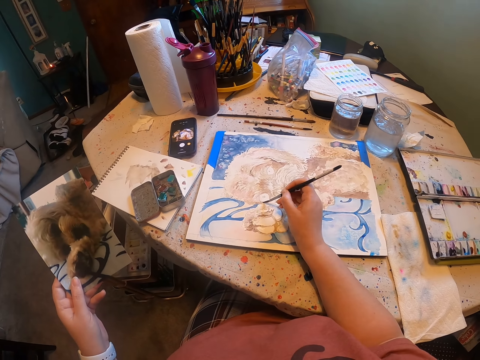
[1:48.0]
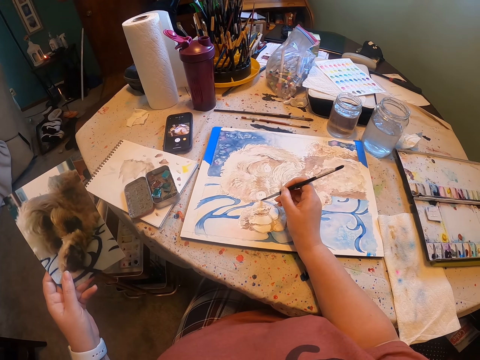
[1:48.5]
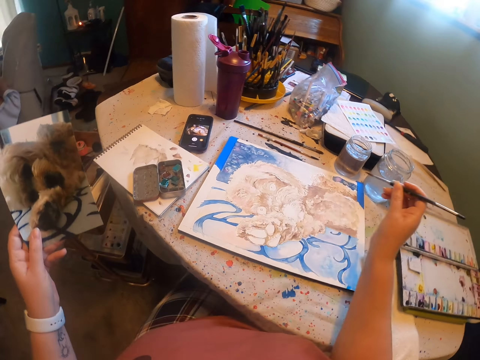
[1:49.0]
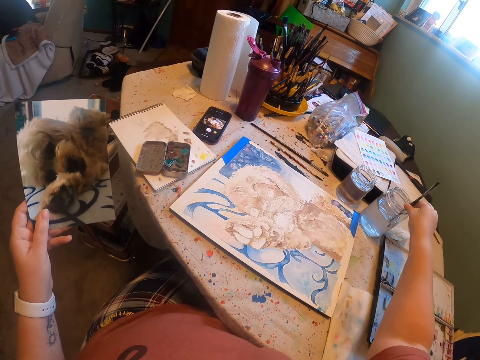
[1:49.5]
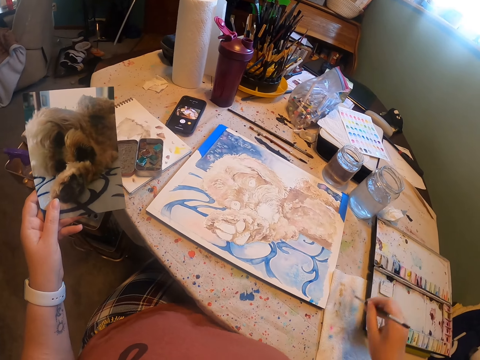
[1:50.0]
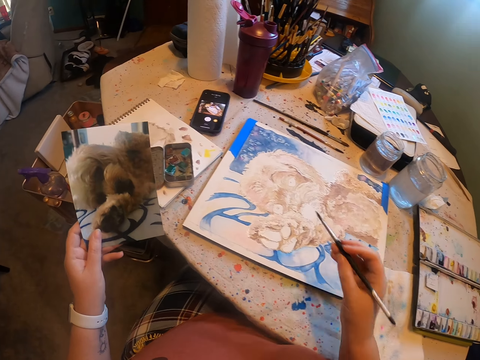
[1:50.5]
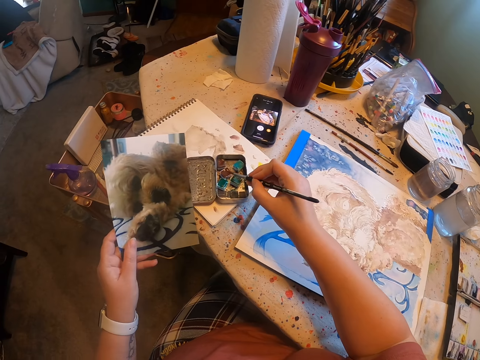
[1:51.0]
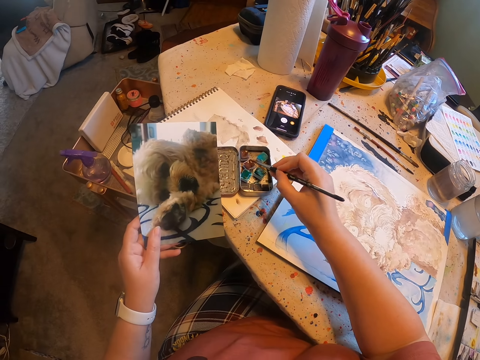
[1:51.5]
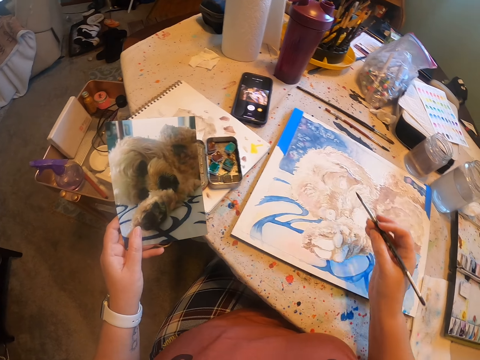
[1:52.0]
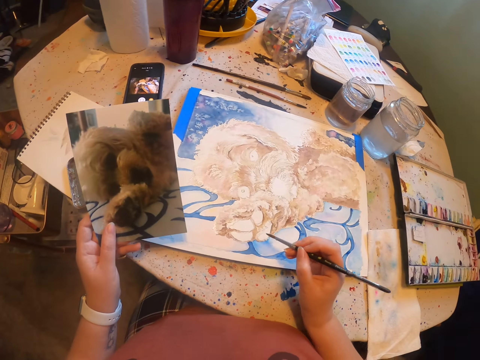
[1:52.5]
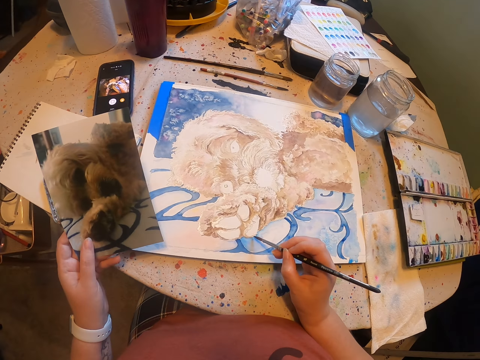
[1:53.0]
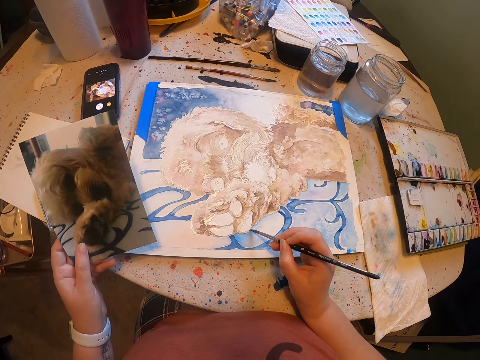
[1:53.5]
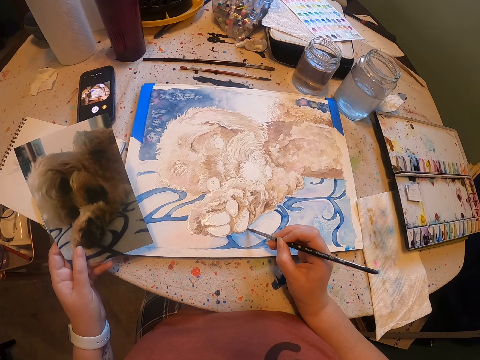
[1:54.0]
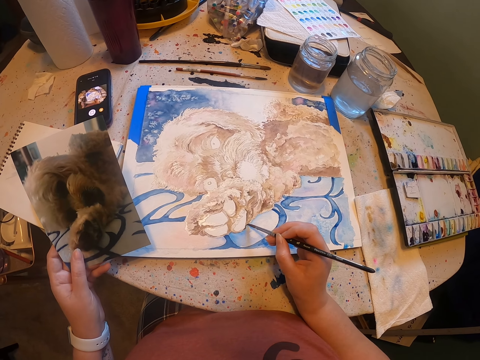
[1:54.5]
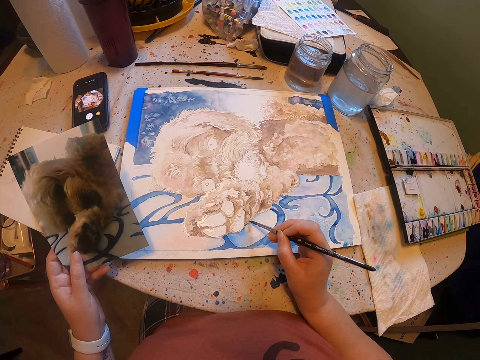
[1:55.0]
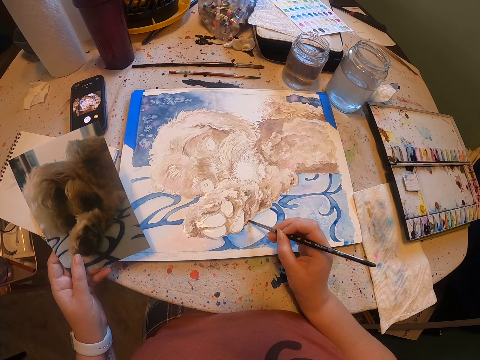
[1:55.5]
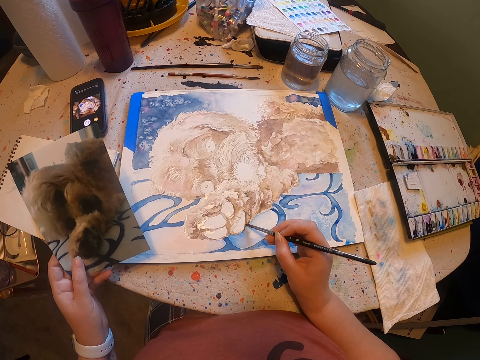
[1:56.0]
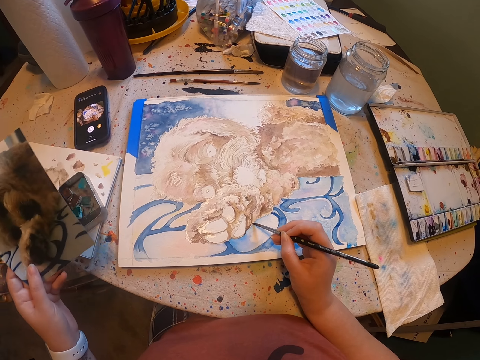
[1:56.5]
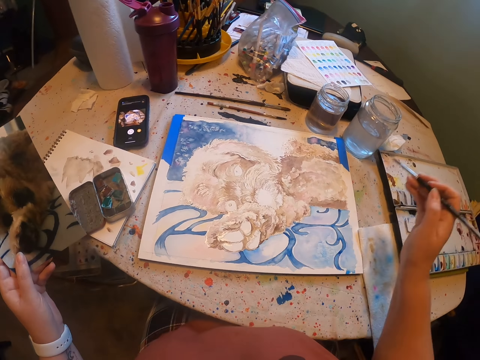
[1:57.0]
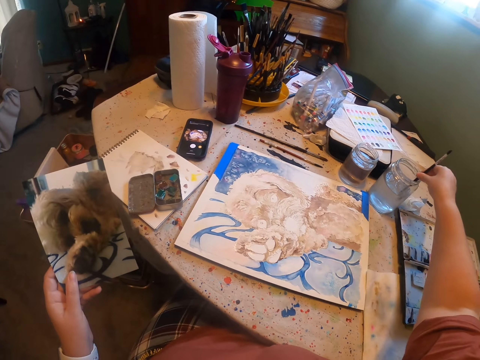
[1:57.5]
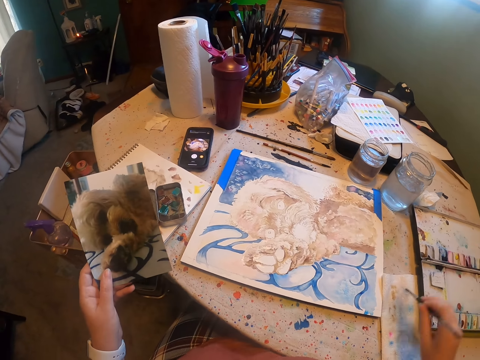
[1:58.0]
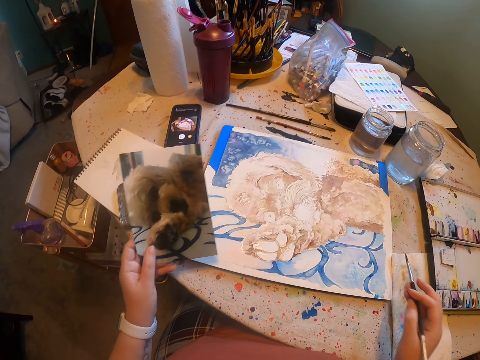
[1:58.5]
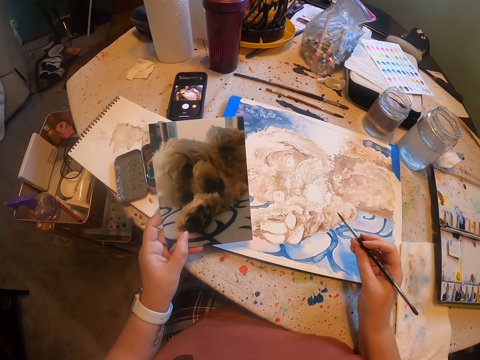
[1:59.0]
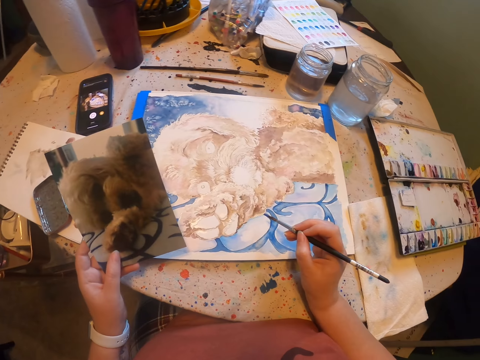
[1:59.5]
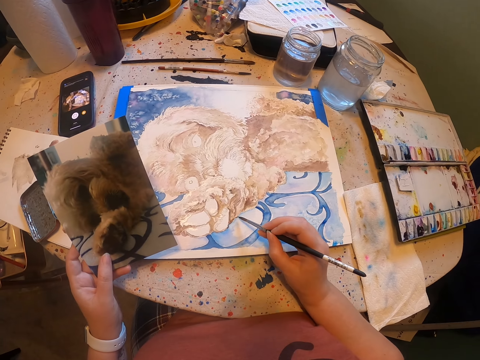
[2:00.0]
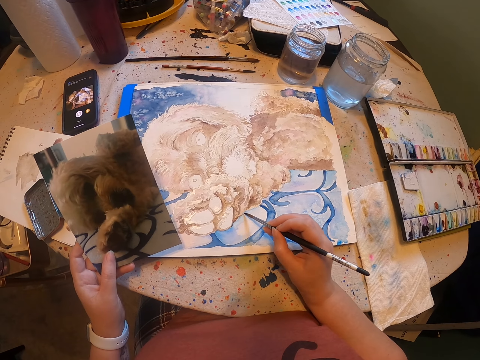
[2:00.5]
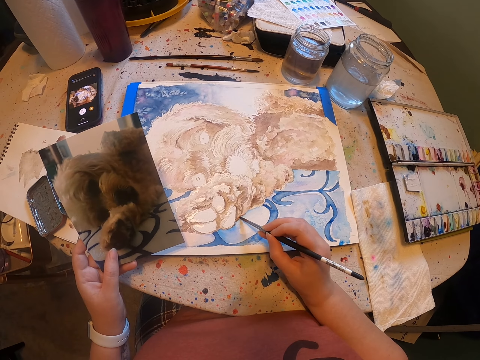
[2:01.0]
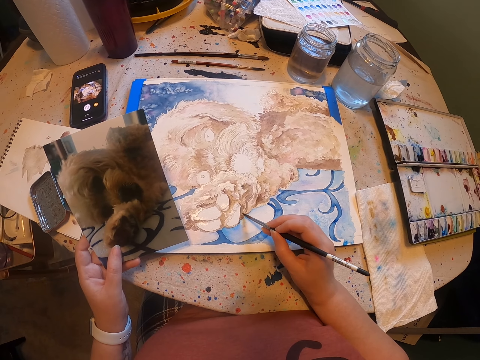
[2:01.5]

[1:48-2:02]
The camera wearer dips a drawing brush in a colourless liquid in a water can. They dry the brush on the tissue. They dip the painting brush in the water color paint. They paint on the canvas art paper. They dip the drawing brush in the colourless liquid in the water can. They dry the brush on the tissue. They paint on the canvas art paper.

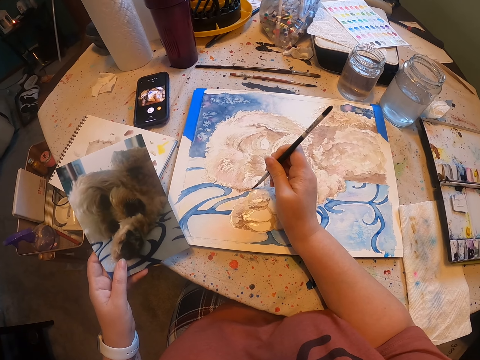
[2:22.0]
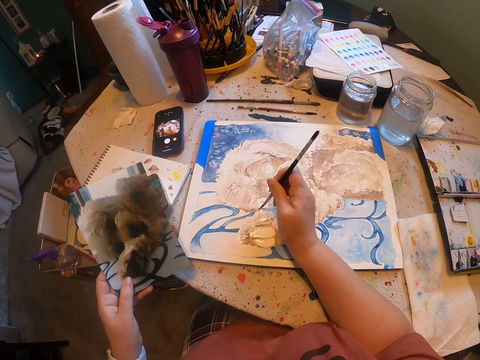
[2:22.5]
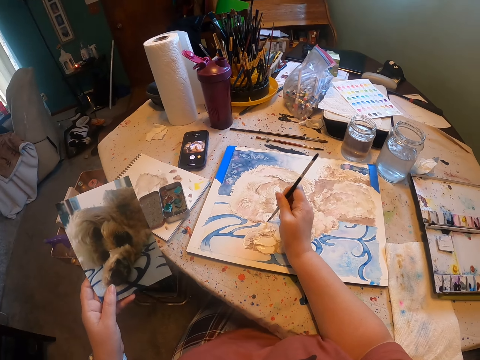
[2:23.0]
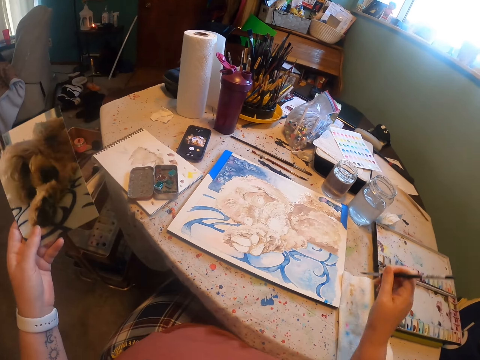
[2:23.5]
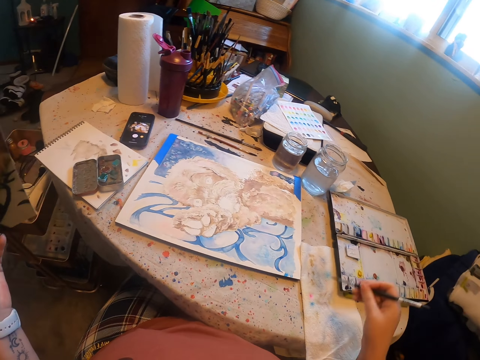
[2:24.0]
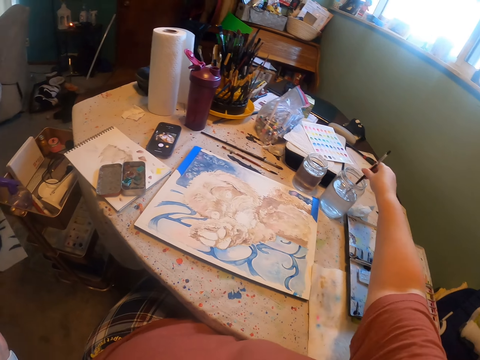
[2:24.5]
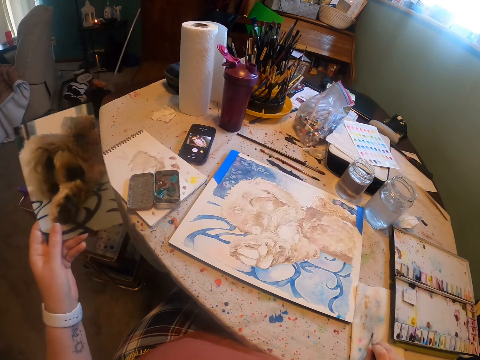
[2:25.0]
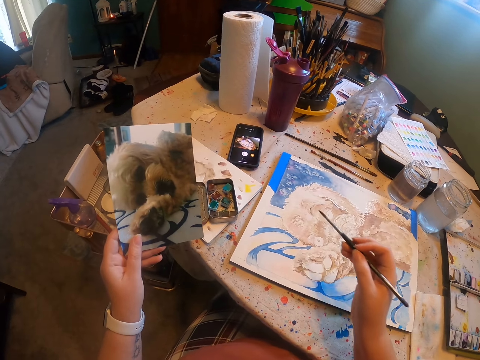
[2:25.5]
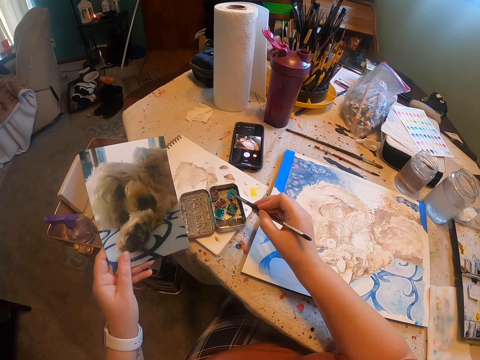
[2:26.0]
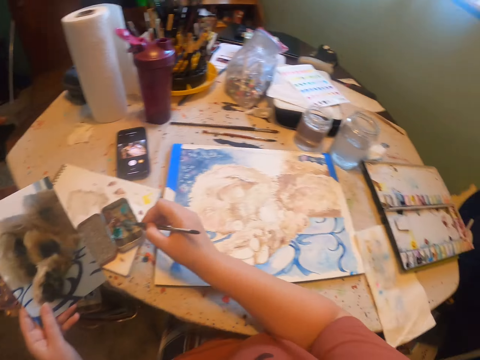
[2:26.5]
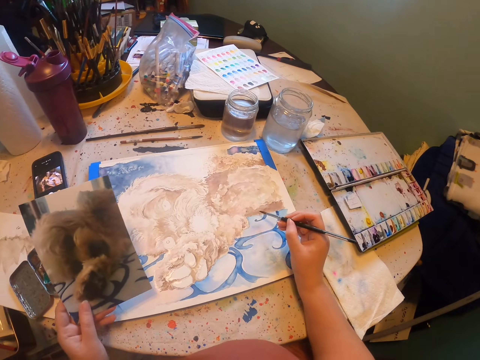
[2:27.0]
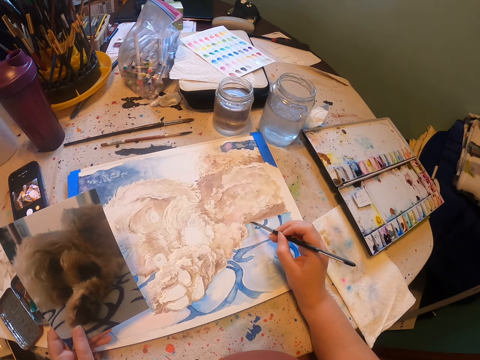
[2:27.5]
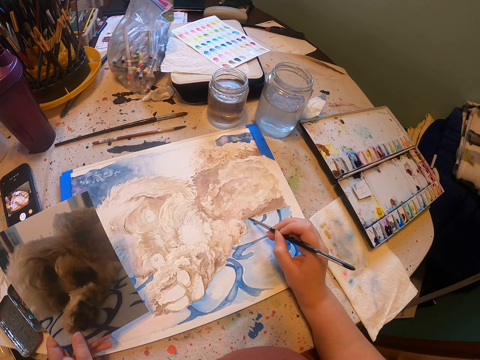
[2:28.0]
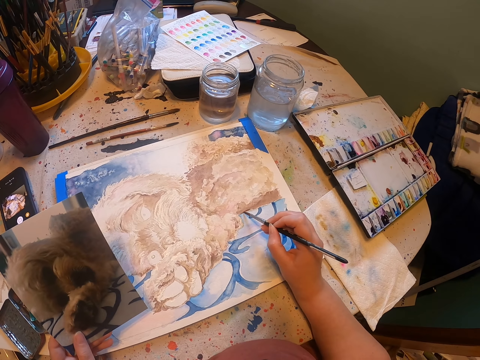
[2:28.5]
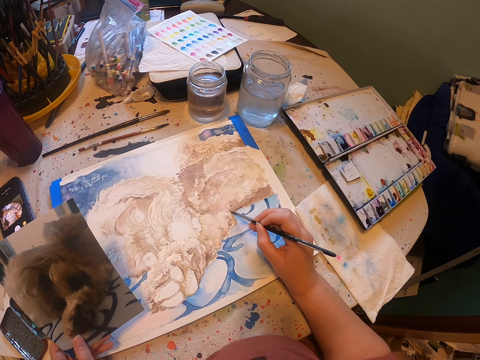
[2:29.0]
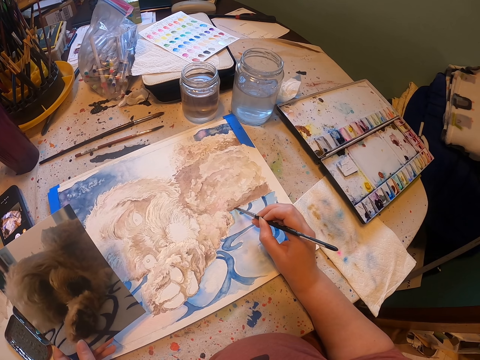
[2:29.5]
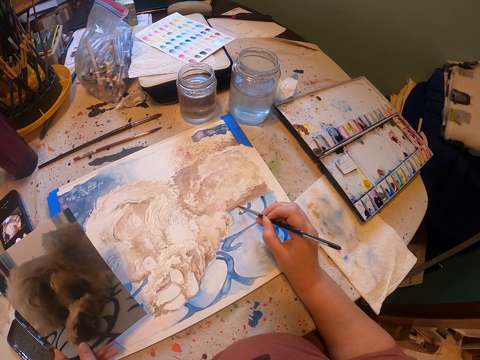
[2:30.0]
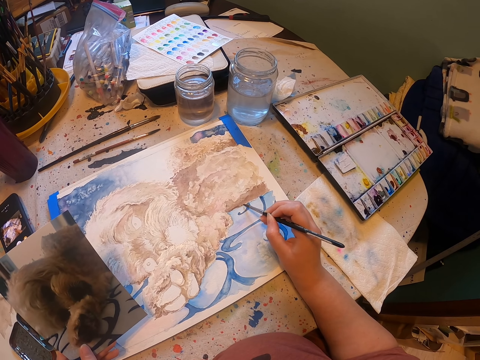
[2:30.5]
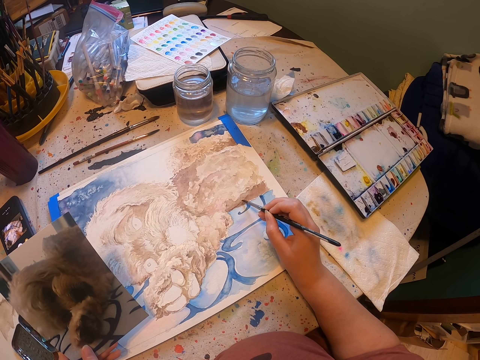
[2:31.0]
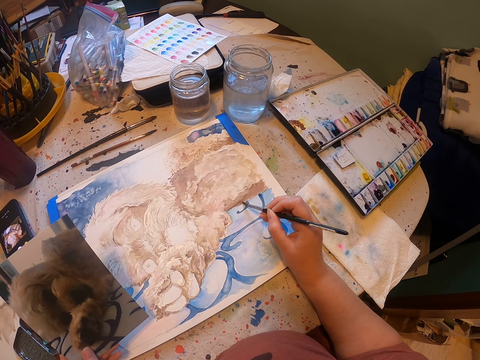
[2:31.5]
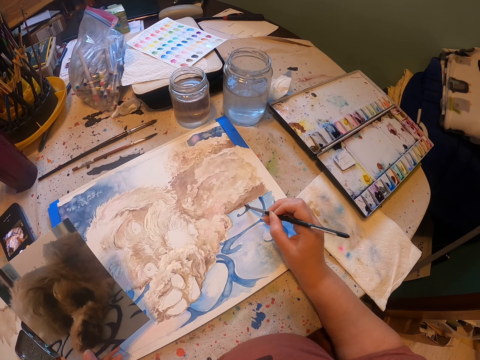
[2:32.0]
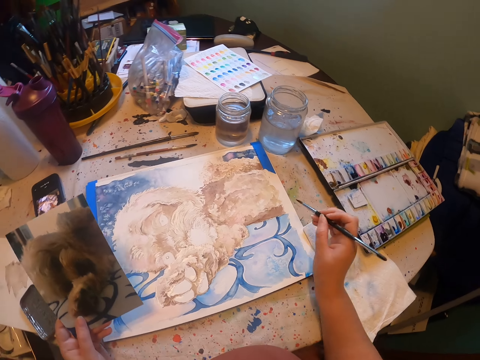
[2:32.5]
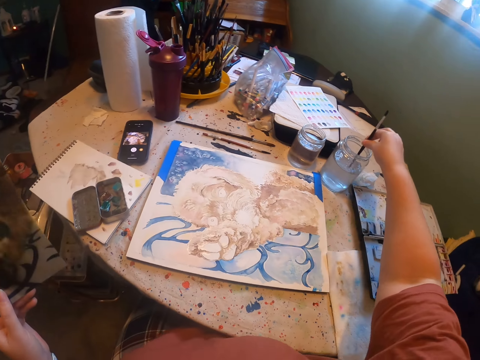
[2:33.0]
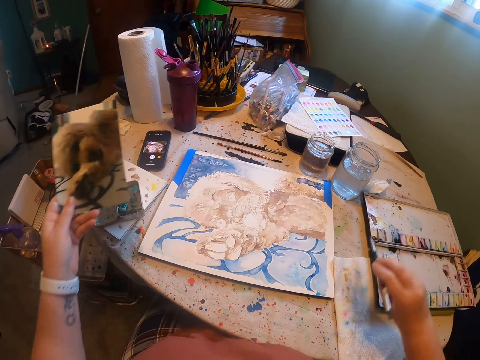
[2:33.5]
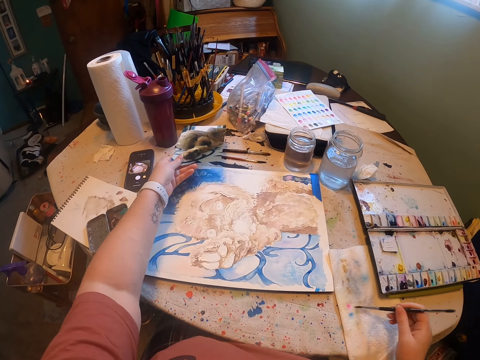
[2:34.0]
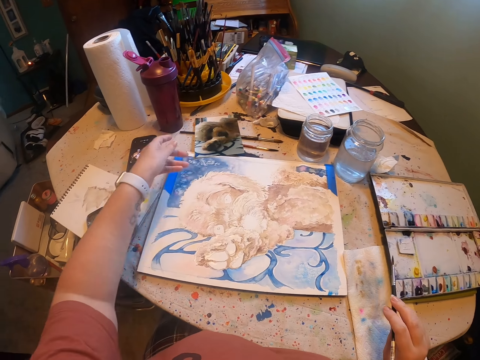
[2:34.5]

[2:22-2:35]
The camera wearer dries the brush on the tissue. They dip a drawing brush in a colourless liquid in a water can. They dry the brush on the tissue. They dip the painting brush in the water color paint. They paint on the canvas art paper. They dip the drawing brush in the colourless liquid in the water can. They place the photo on the table. They dry the brush on the tissue.
